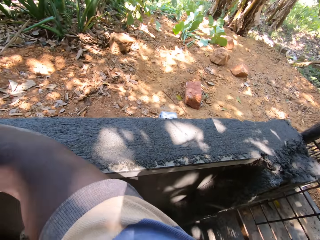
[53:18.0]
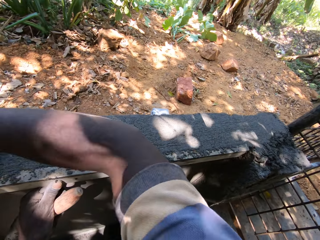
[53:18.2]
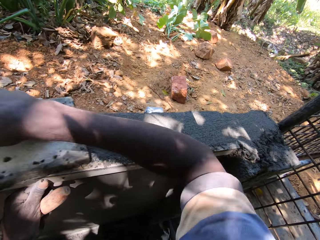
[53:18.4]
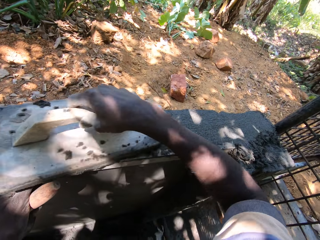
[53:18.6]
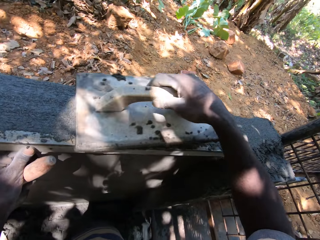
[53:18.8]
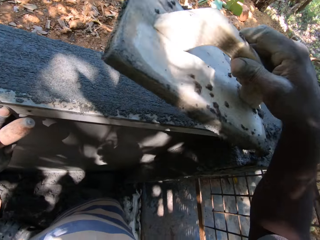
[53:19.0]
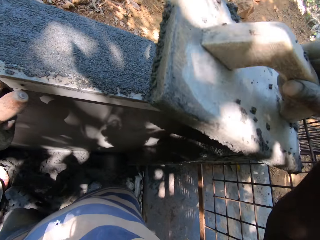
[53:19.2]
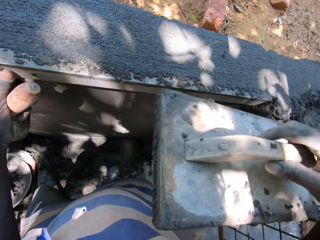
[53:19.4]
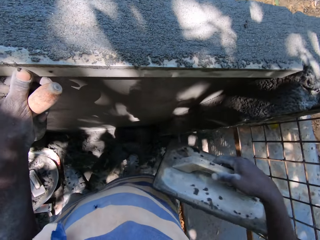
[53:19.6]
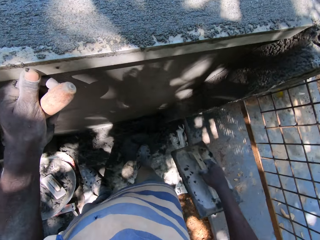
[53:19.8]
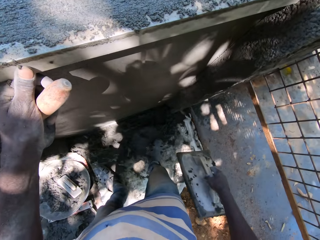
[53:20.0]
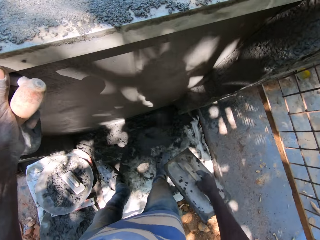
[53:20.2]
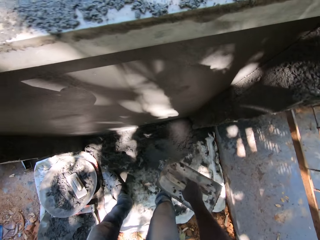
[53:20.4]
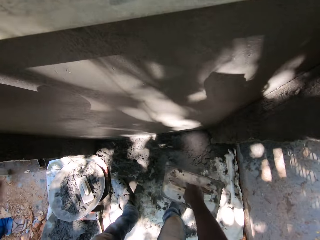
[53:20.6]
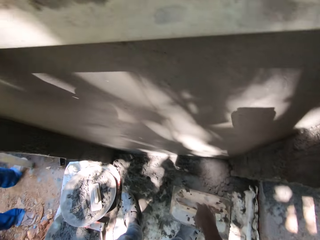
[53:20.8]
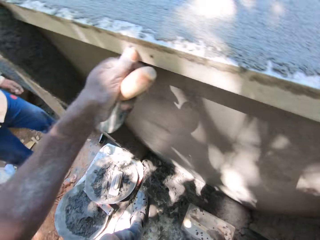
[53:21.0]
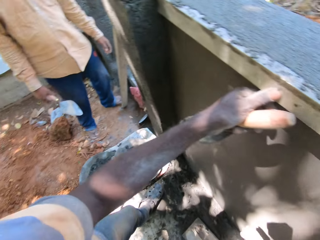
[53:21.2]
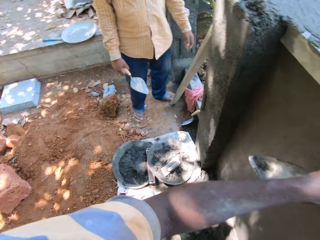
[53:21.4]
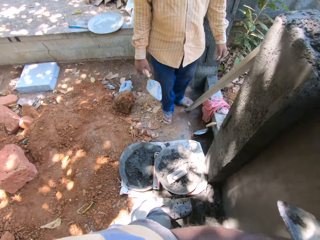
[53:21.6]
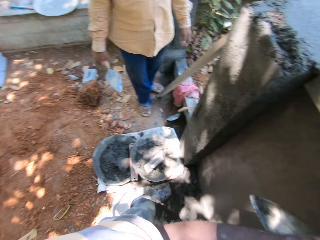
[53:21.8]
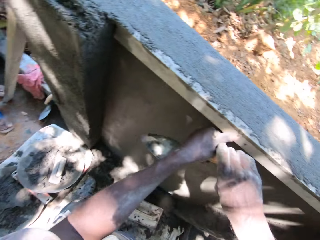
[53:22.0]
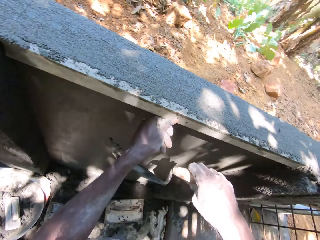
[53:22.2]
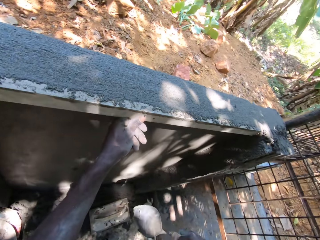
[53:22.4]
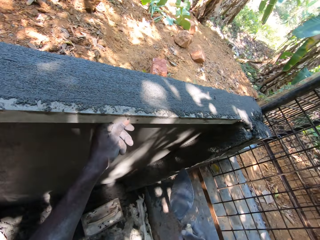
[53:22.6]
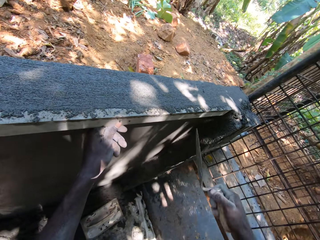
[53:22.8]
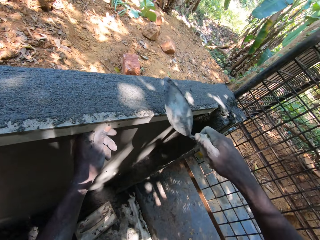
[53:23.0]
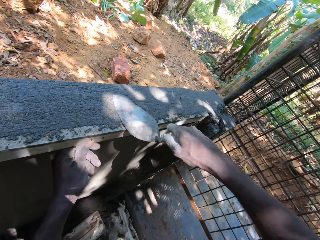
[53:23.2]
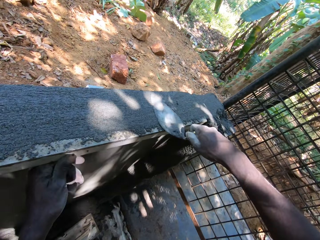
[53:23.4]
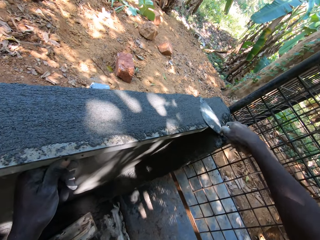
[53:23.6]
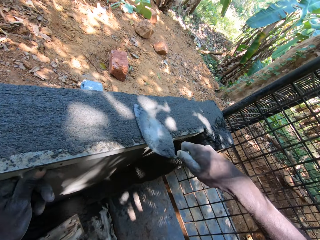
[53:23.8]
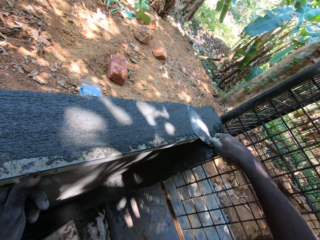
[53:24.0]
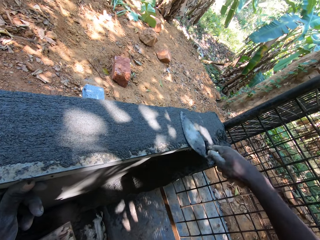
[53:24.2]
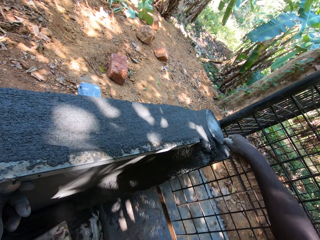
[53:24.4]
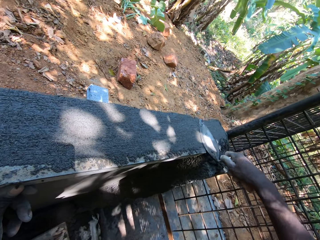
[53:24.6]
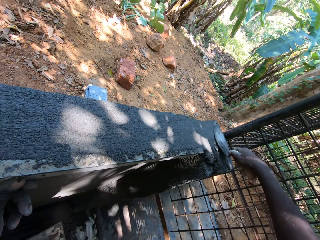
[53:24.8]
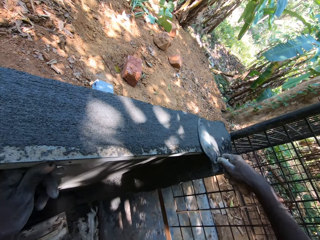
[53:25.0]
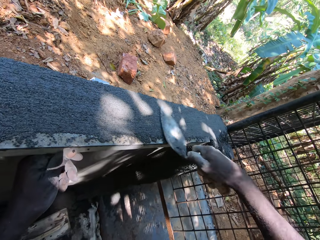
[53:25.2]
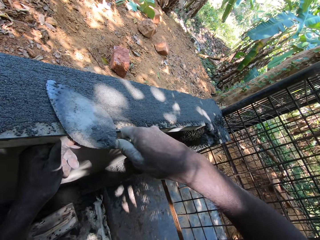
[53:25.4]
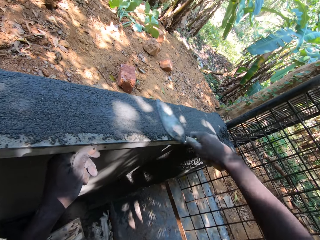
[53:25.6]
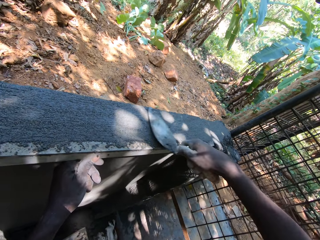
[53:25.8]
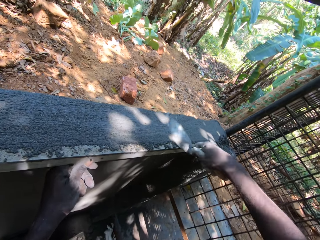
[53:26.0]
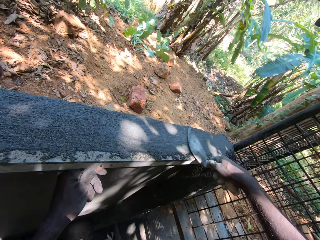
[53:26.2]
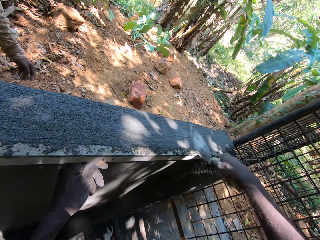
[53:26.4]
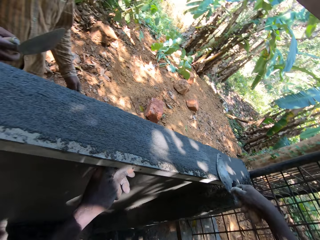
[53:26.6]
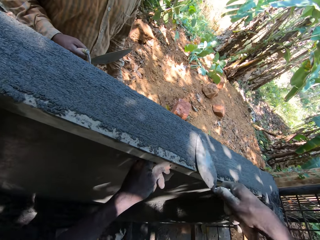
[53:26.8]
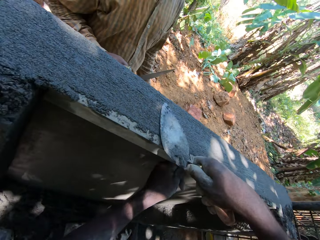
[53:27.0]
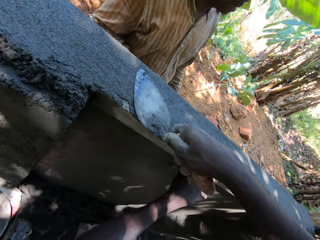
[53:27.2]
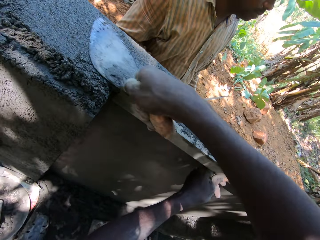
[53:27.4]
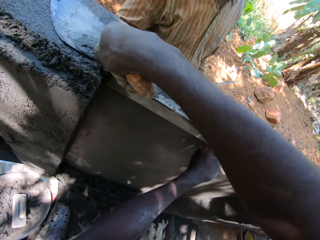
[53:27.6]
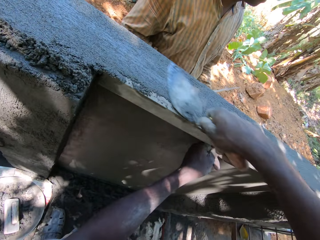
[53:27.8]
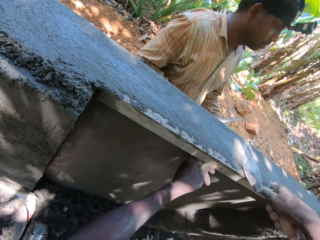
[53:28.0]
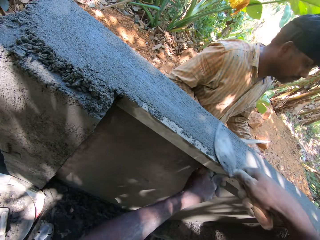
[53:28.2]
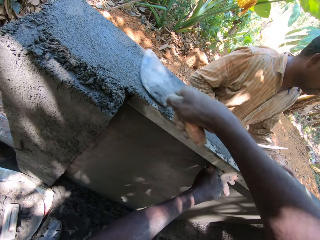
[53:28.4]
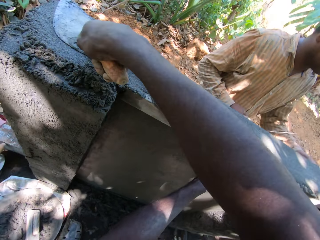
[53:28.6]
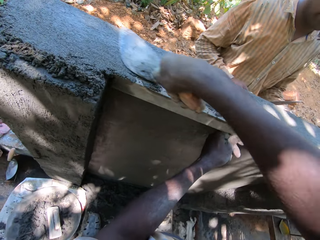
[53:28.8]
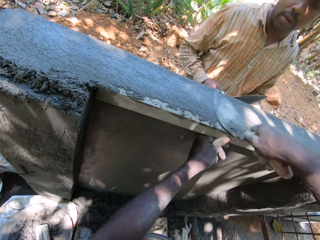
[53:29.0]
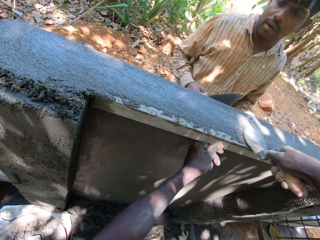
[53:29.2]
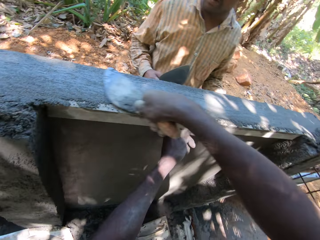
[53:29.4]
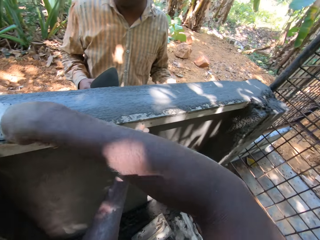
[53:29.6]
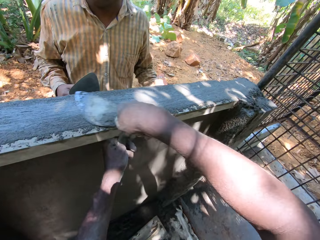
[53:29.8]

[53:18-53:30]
The camera wearer drops the hand trowel on the floor with his right hand. He picks the trowel from the left hand with his right hand. He smoothens the cement on the wall with the wooden trowel in his right hand.

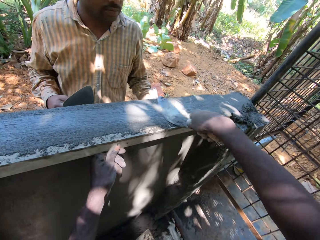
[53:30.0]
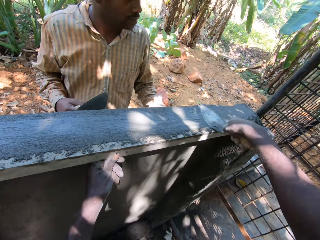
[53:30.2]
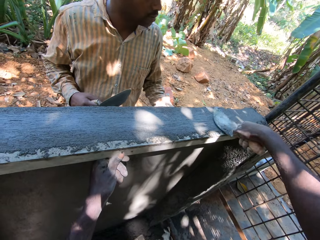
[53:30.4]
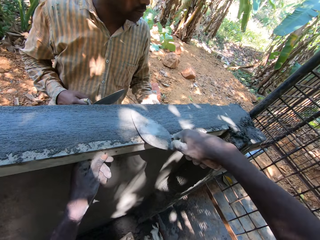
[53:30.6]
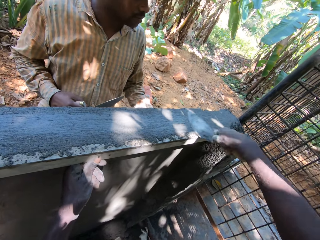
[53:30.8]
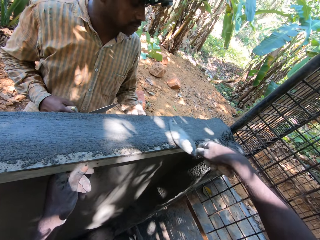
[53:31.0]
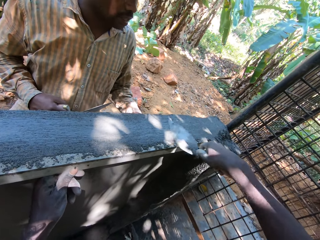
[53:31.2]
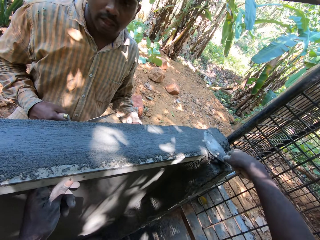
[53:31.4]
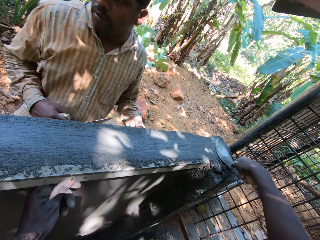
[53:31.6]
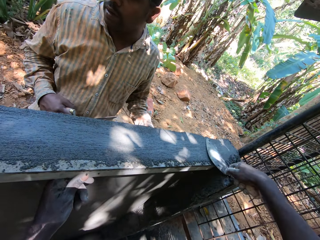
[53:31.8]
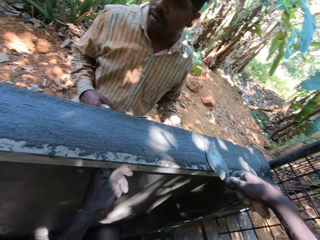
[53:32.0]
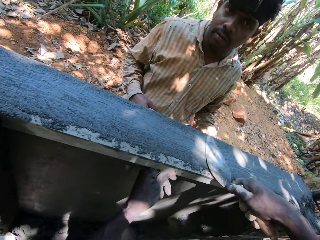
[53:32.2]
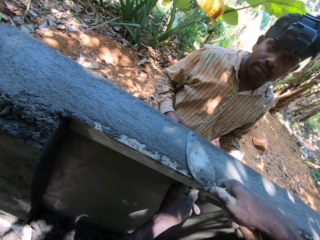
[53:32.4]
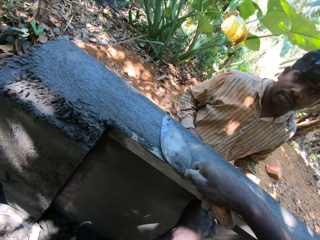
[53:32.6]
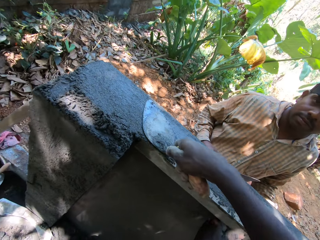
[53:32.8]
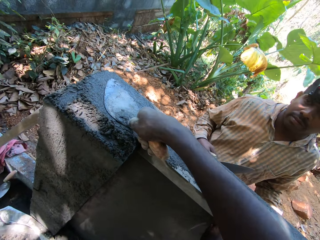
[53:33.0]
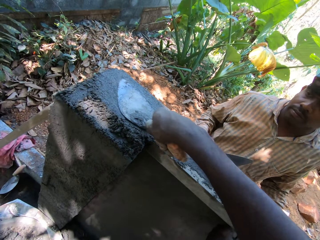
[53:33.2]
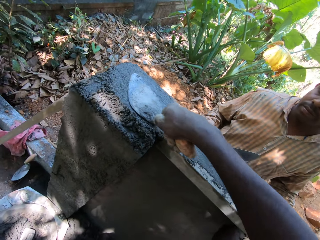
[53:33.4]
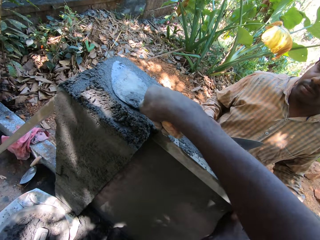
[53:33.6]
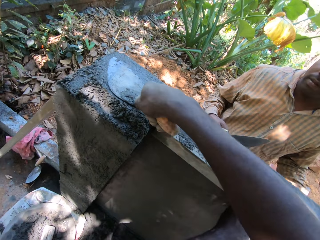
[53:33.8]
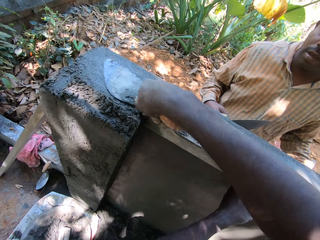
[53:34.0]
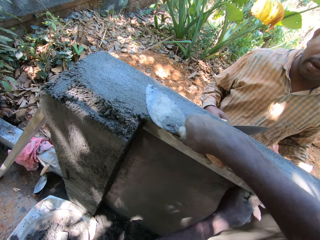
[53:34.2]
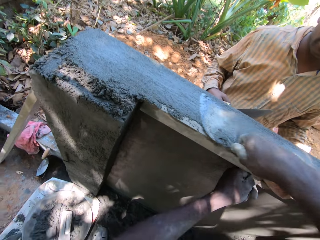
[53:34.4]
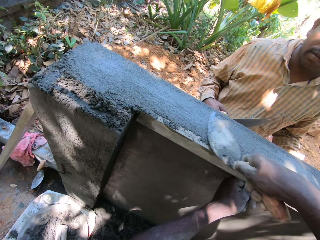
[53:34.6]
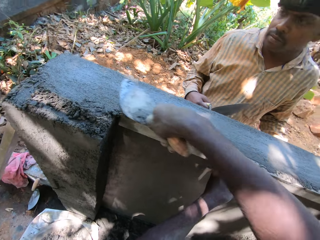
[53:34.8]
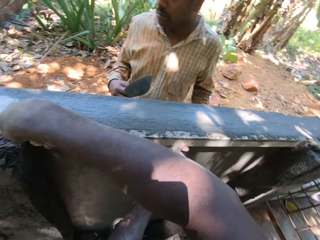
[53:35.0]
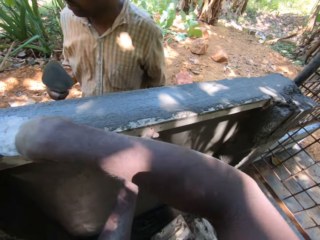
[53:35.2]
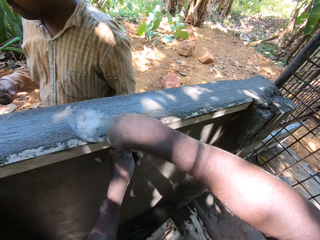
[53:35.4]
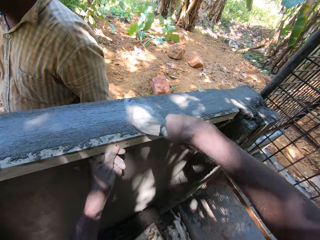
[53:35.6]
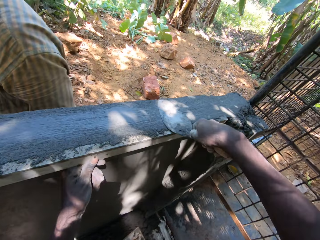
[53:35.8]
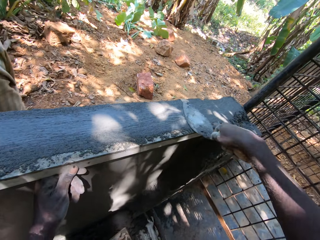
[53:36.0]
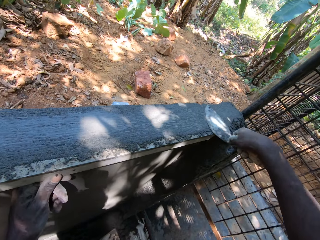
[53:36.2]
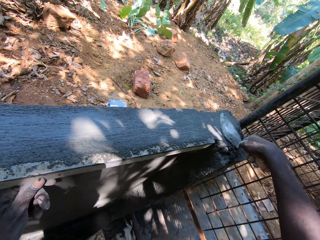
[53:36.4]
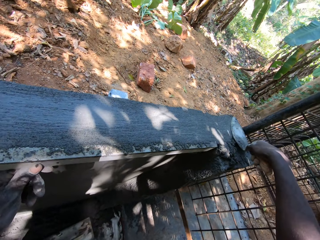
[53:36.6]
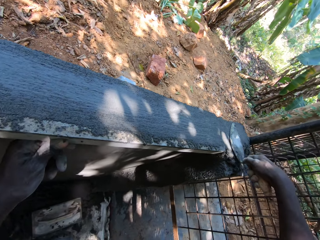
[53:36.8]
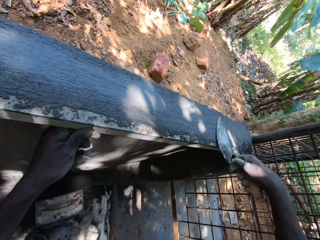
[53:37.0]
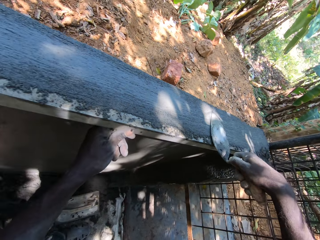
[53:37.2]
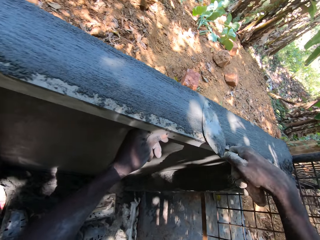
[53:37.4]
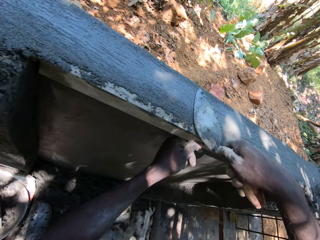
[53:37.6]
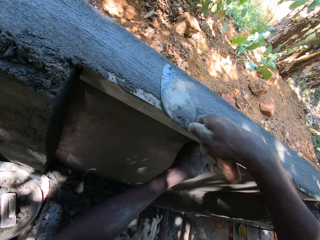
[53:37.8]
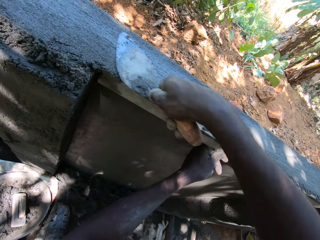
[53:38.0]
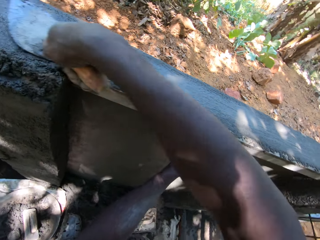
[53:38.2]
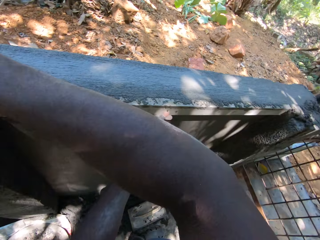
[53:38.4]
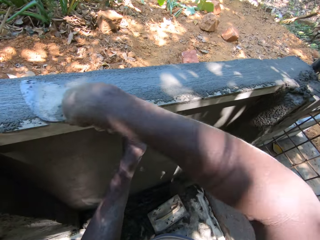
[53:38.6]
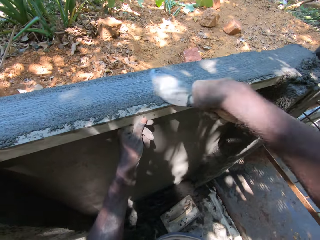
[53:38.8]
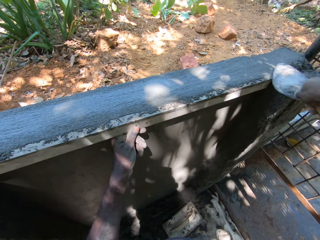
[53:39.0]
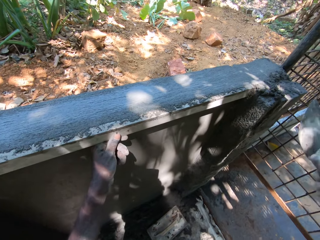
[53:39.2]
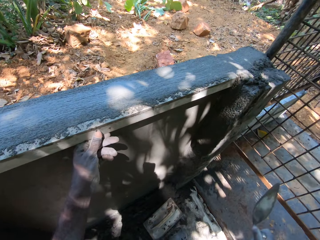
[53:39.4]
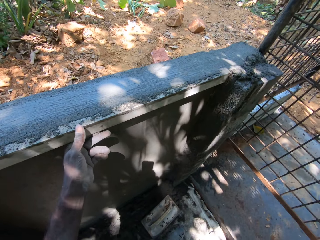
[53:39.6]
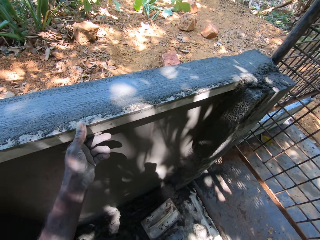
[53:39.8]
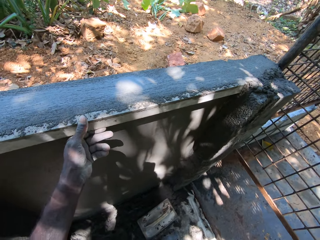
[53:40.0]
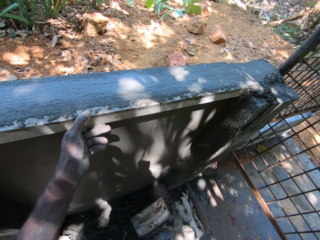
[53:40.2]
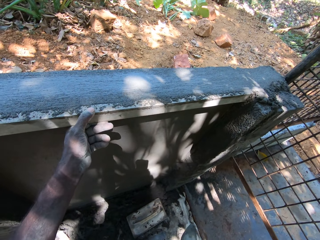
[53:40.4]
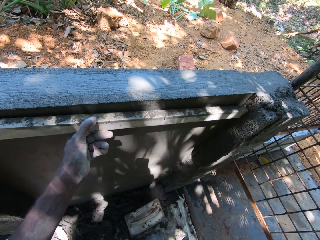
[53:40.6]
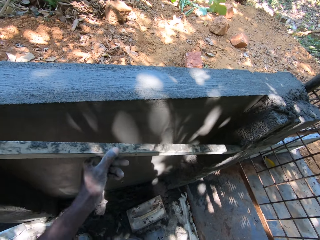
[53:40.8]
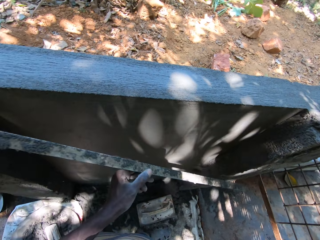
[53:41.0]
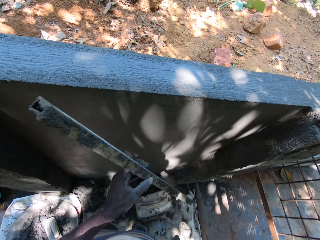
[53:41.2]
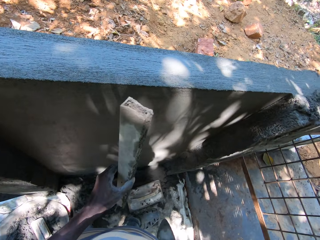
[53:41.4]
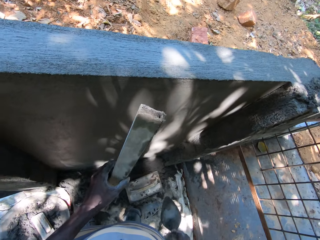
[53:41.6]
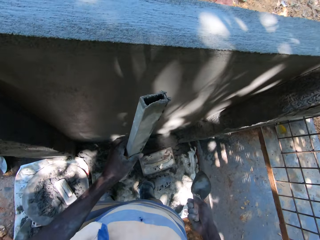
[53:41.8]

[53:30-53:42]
The camera wearer talks to a person. He levels the cement mixer with the trowel. He removes the piece of metal from the wall with his left hand.
